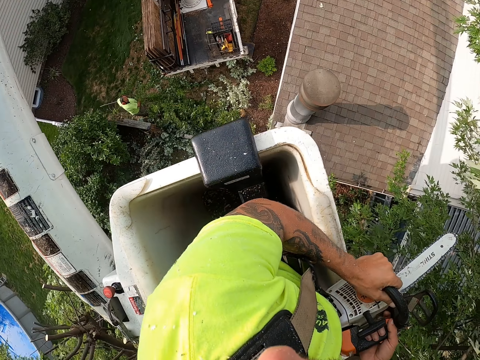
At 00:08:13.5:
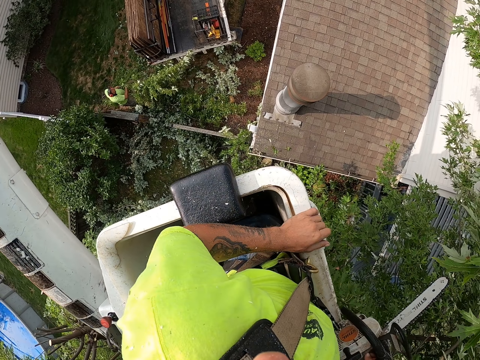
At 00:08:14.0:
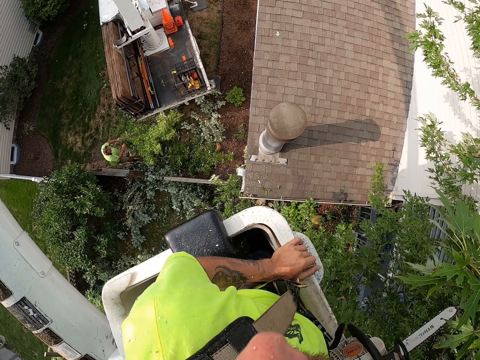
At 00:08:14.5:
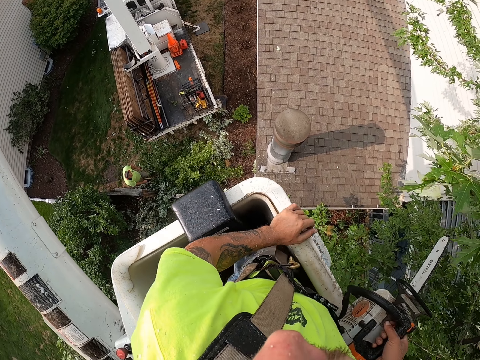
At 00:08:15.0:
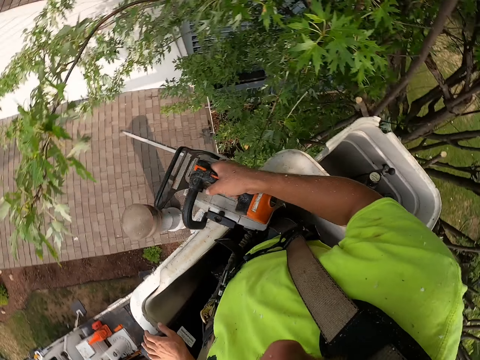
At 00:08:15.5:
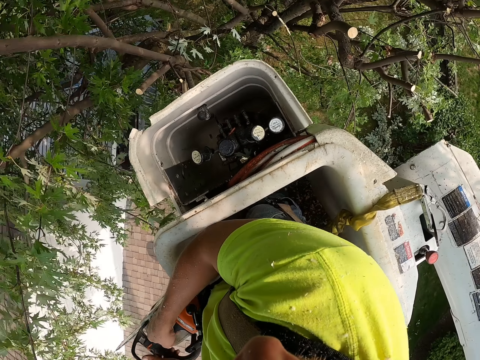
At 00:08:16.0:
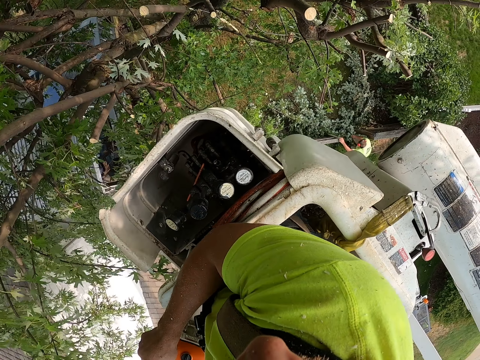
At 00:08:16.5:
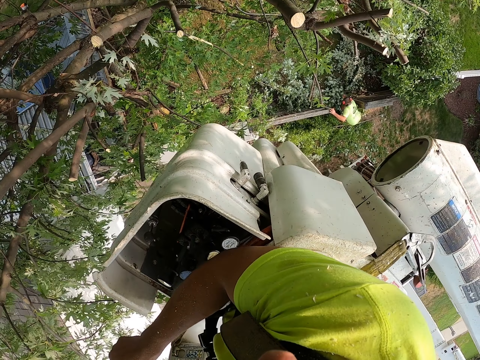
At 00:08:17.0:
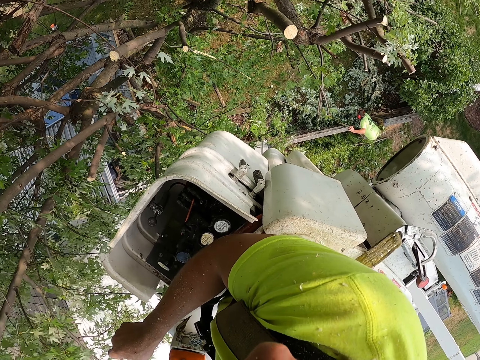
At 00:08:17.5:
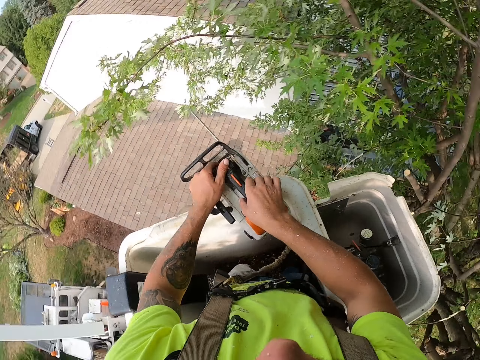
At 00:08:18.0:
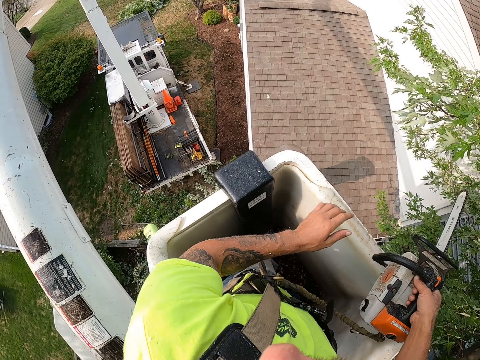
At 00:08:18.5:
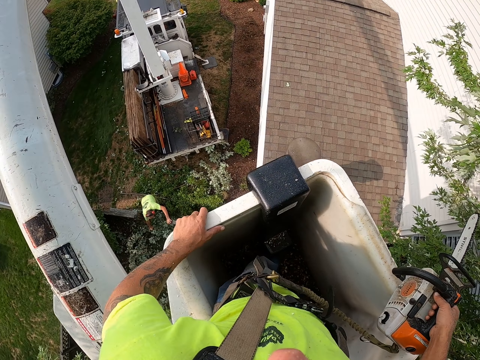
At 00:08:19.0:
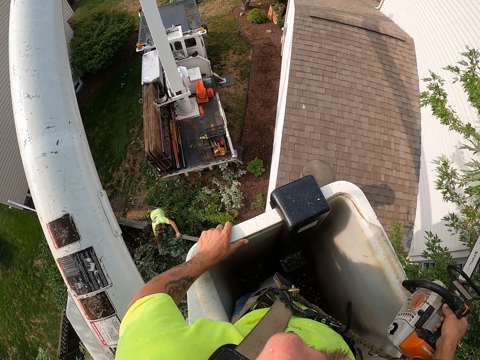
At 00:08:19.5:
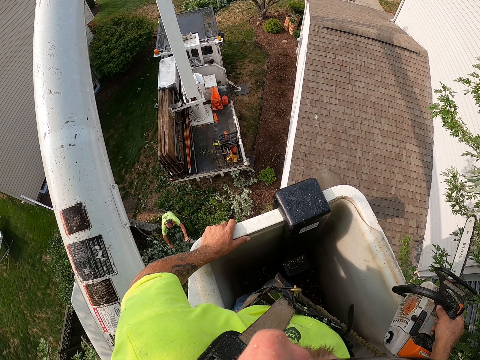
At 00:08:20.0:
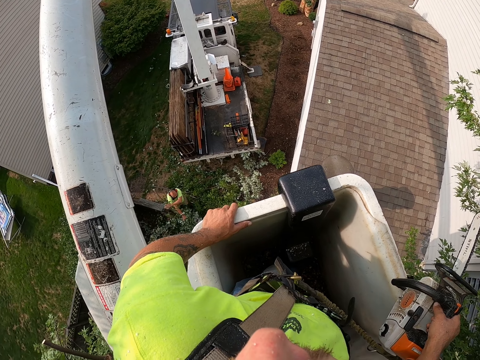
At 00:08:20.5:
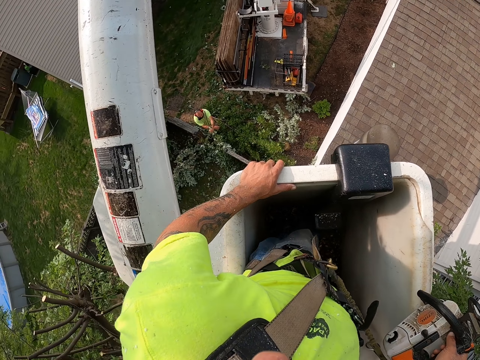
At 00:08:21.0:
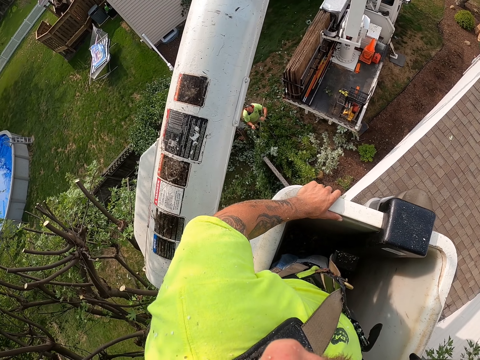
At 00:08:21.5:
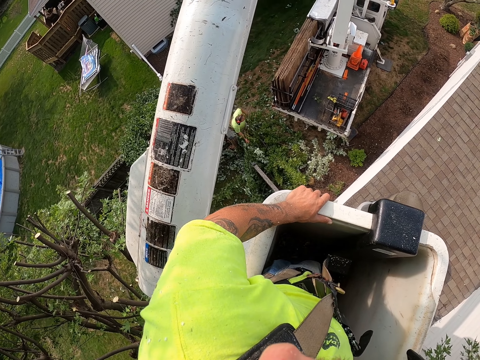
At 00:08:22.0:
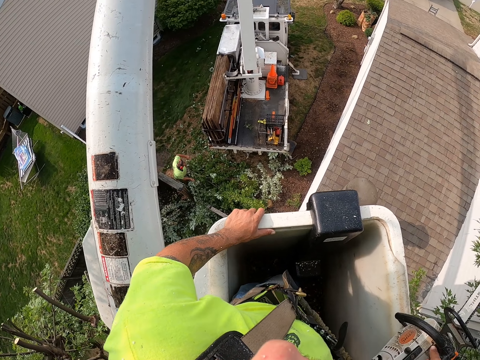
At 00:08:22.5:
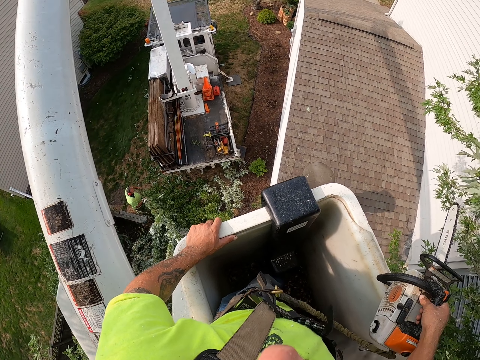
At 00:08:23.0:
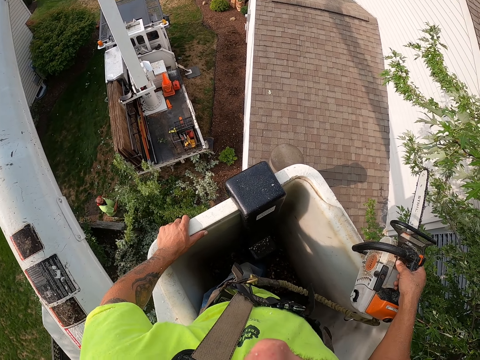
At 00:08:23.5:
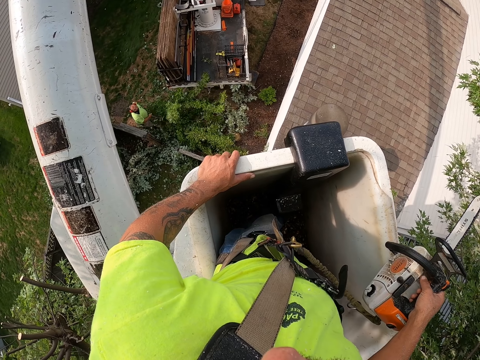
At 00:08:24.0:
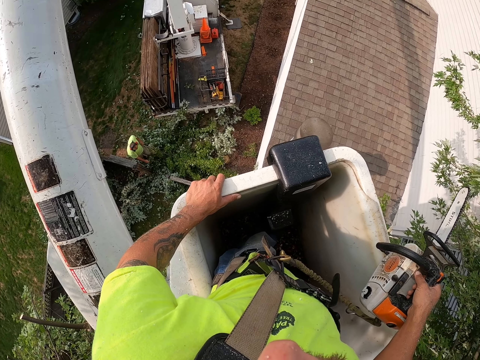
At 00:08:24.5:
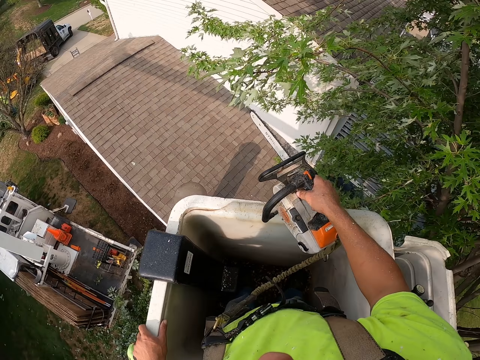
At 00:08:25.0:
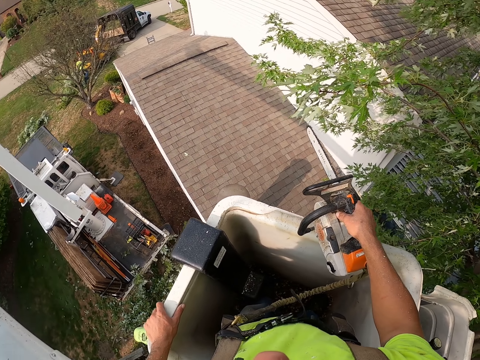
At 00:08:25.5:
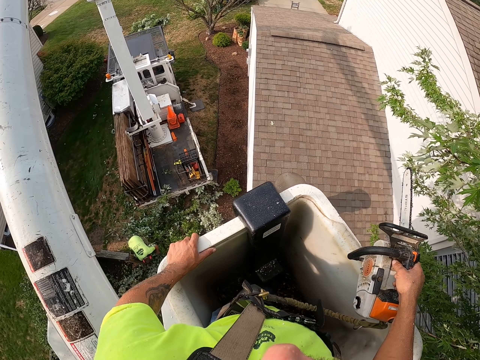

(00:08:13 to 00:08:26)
The camera wearer passes the chain saw from his left hand to his right hand. He looks around. A man packs tree branches on the ground with both hands.

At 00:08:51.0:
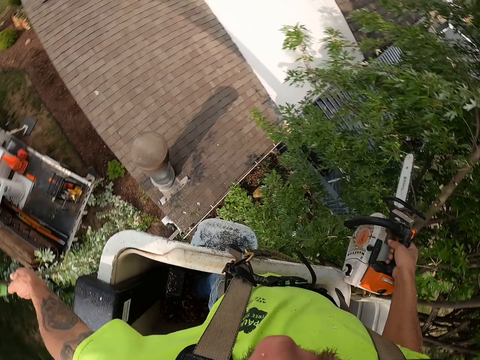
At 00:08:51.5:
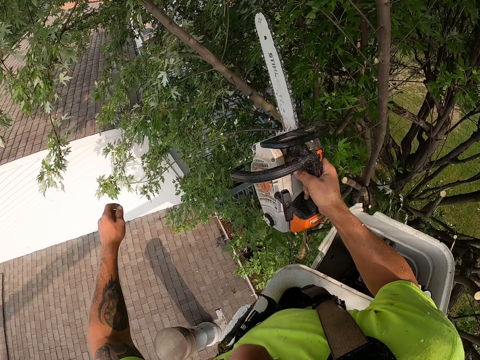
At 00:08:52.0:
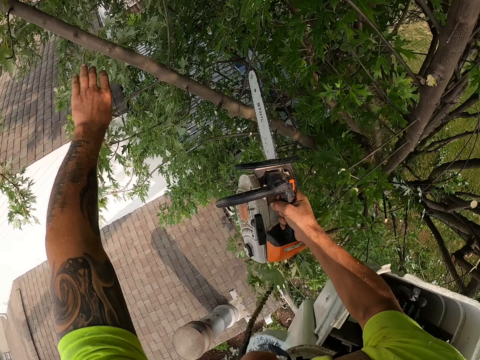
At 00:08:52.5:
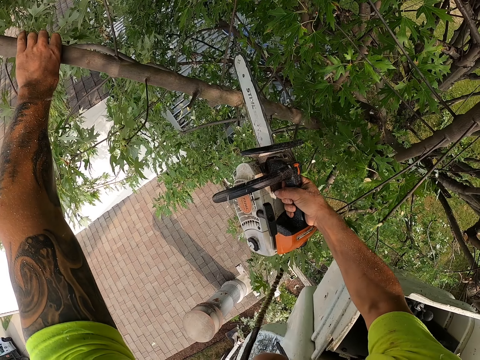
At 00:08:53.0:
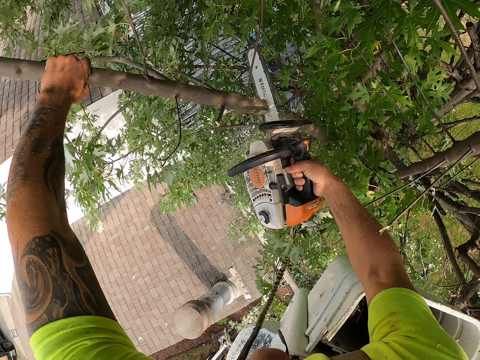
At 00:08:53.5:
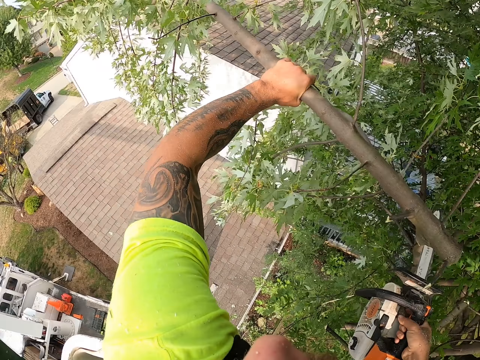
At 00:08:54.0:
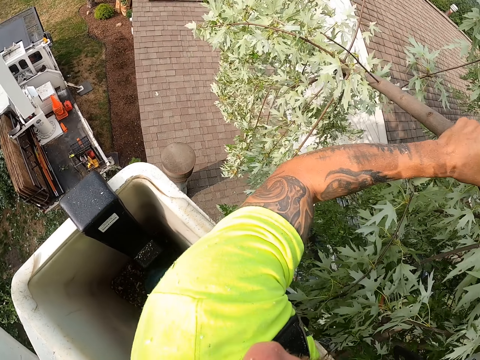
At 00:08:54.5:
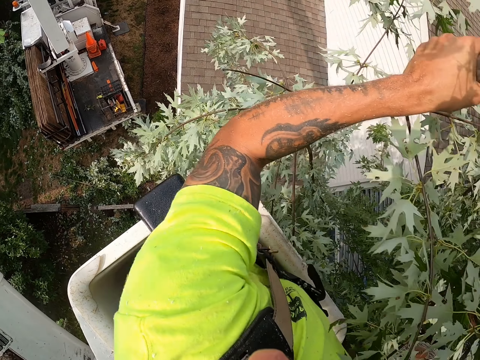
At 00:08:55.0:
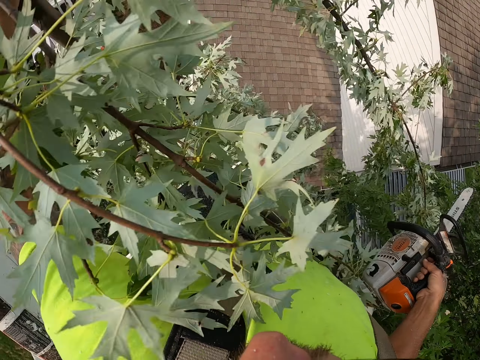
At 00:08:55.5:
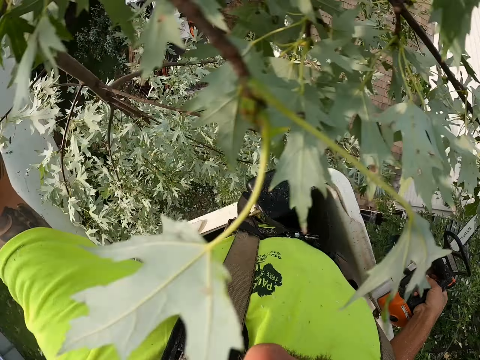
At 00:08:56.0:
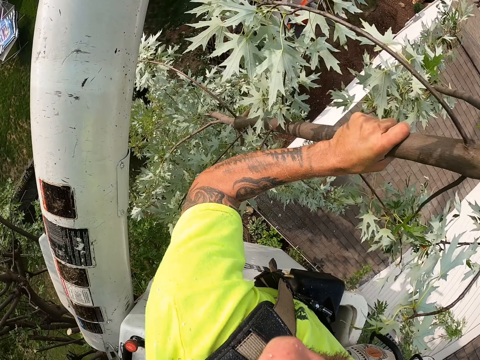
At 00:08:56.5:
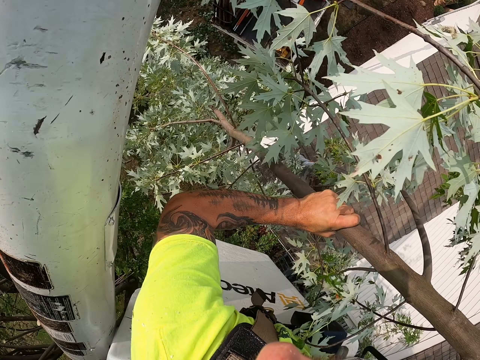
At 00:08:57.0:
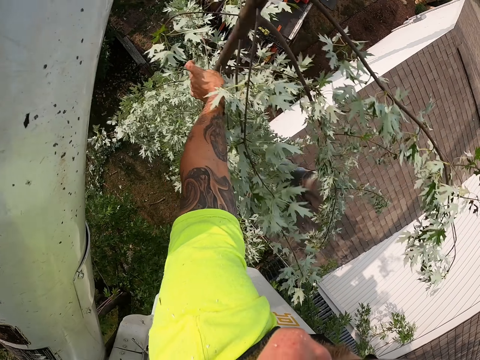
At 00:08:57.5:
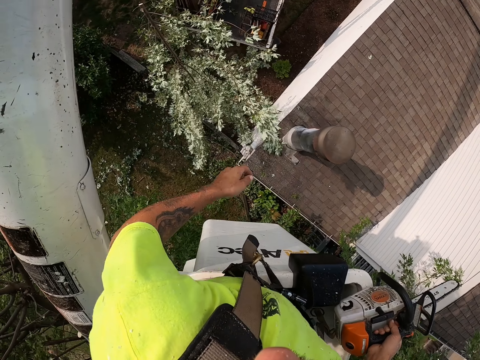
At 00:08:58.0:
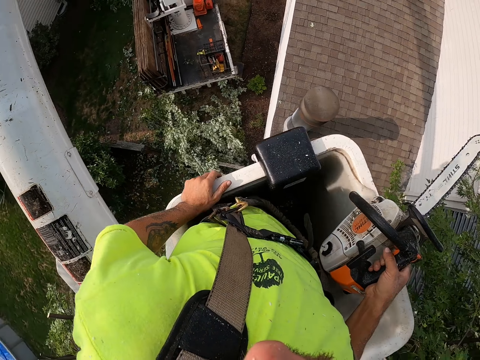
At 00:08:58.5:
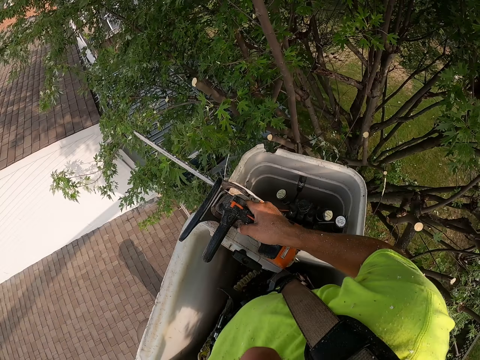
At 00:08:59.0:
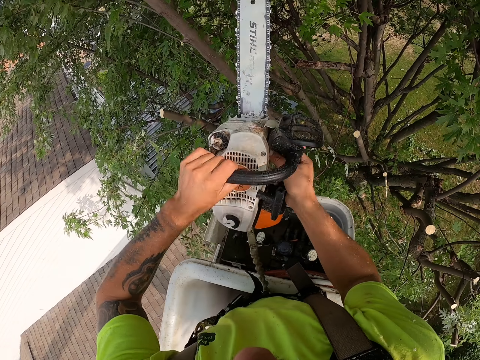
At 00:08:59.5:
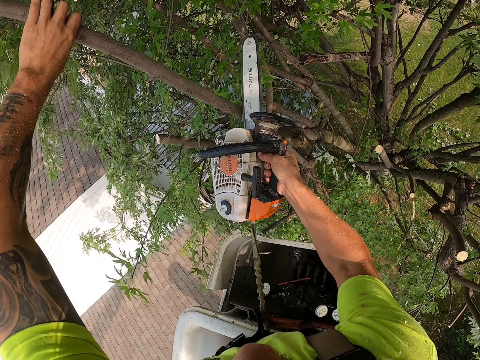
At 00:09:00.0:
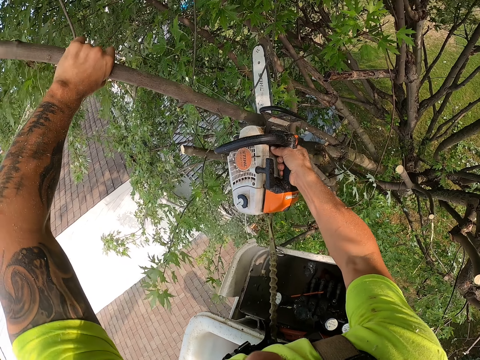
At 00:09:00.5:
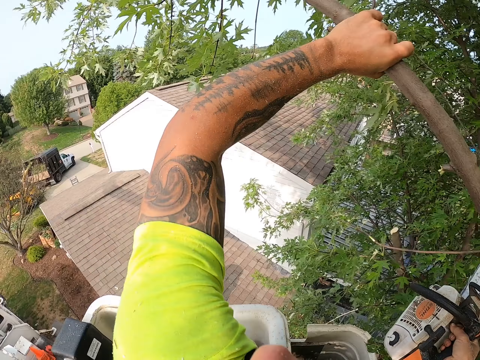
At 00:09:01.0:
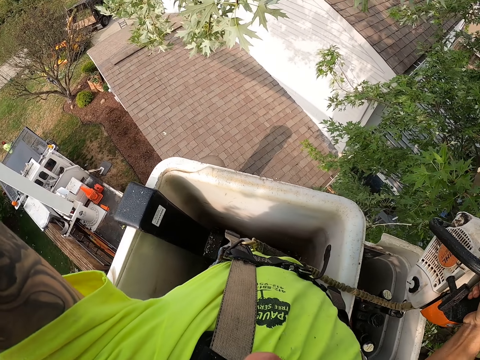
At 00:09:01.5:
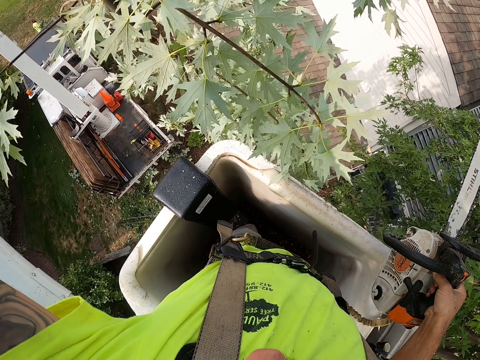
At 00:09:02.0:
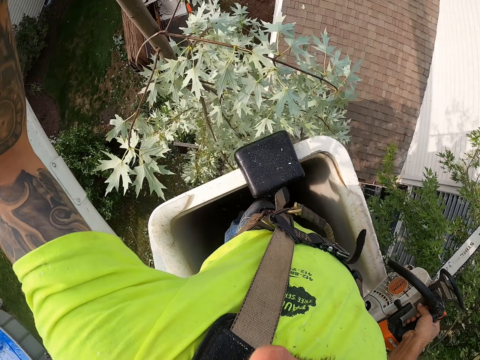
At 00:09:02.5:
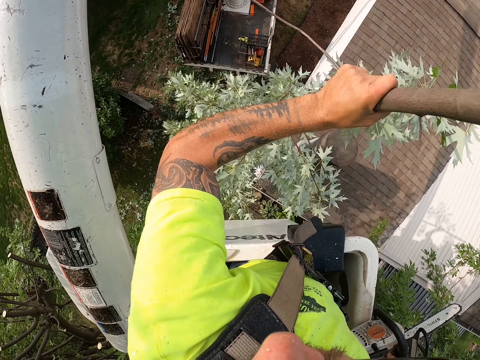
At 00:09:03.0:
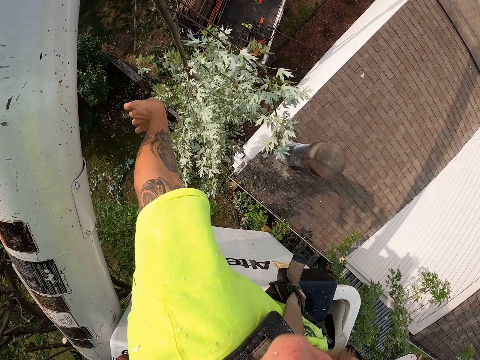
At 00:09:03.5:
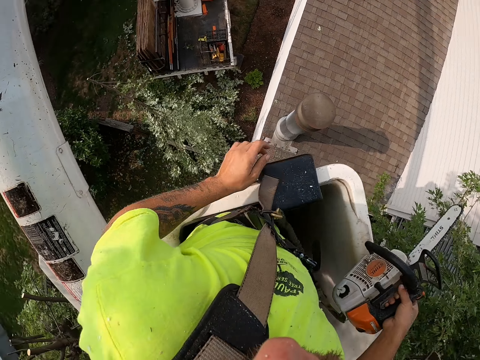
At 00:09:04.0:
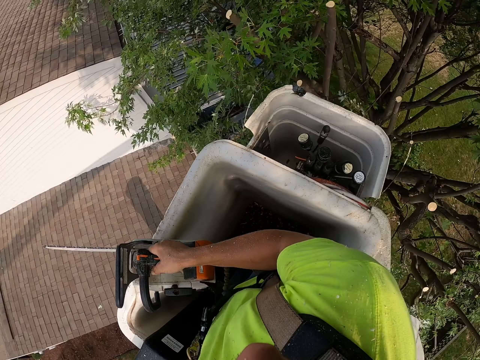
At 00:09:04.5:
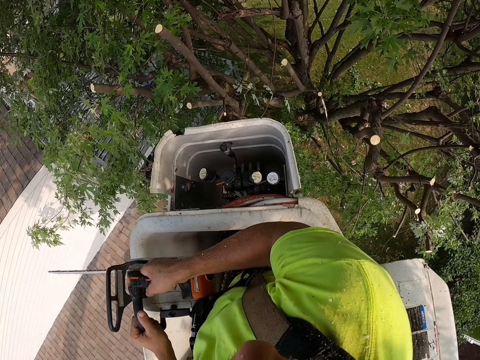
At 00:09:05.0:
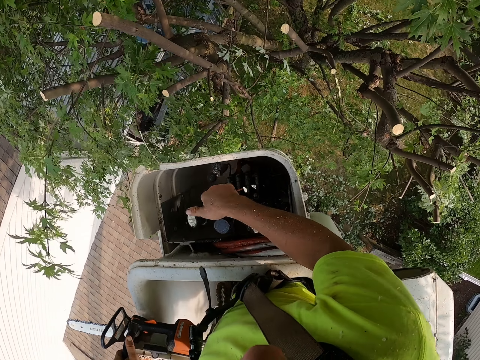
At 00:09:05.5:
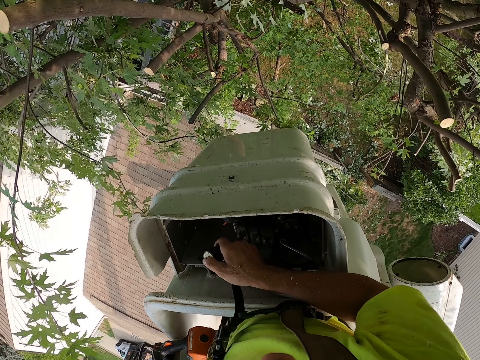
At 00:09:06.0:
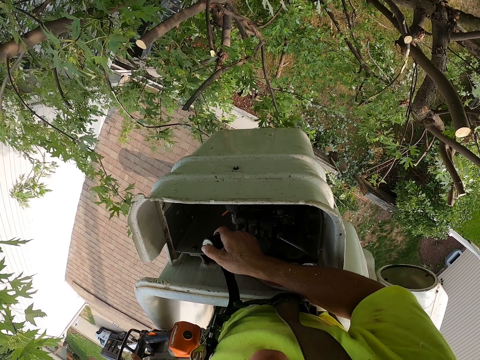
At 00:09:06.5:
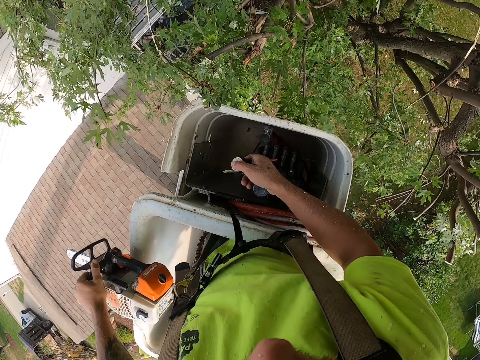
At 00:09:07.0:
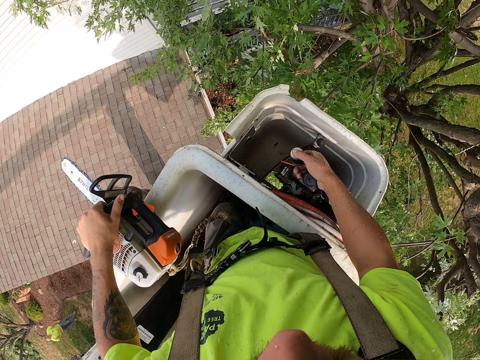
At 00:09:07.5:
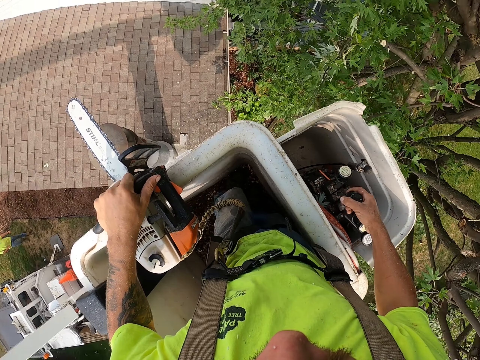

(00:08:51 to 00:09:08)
The camera wearer holds a tree branch with his left hand. He cuts the tree branch with the chain saw in his right hand. He throws the tree branch to the ground with his left hand. He holds a tree branch with his left hand. He cuts the tree branch with the chain saw in his right hand. He throws the tree branch to the ground with his left hand. He passes the saw machine from his right hand to his left hand. He operates the boom lift with his right hand.
